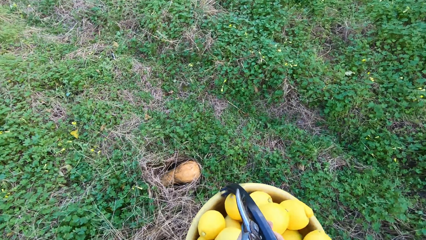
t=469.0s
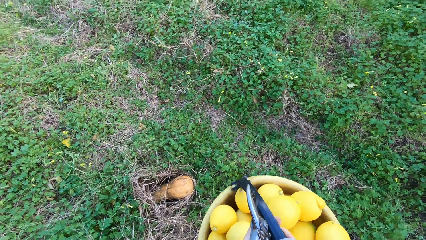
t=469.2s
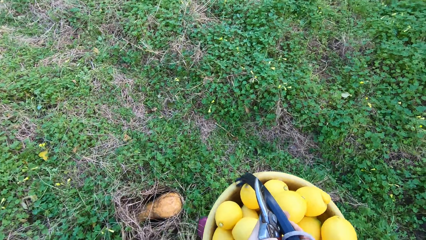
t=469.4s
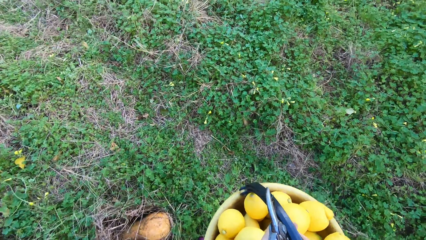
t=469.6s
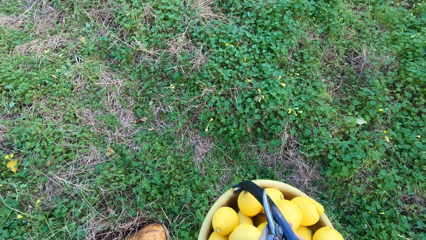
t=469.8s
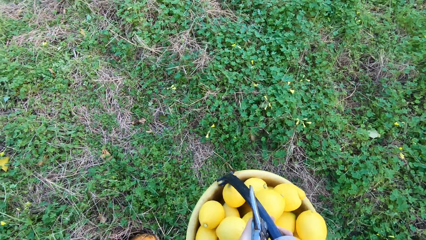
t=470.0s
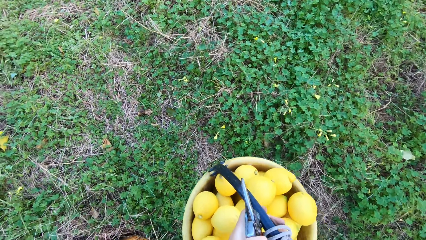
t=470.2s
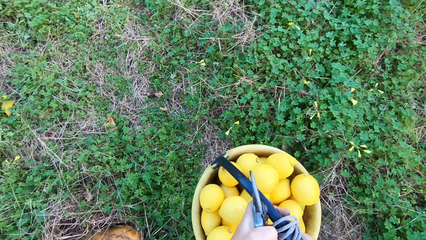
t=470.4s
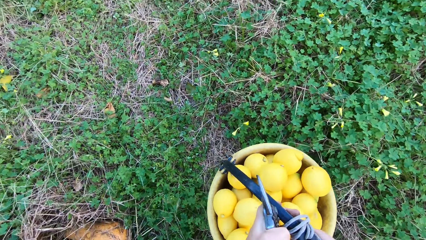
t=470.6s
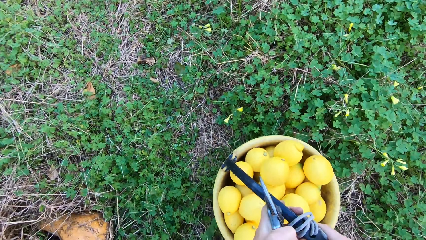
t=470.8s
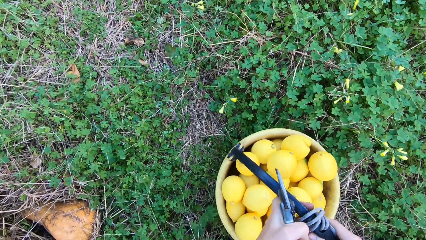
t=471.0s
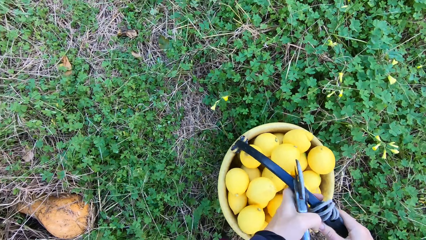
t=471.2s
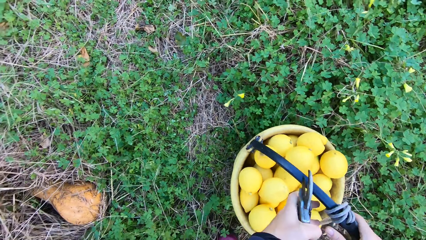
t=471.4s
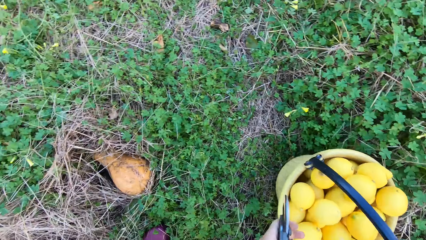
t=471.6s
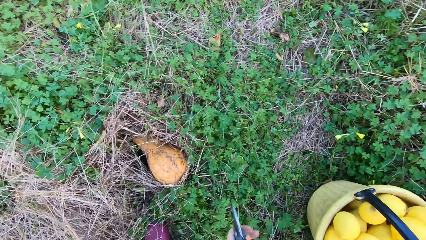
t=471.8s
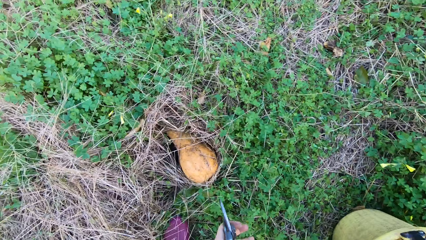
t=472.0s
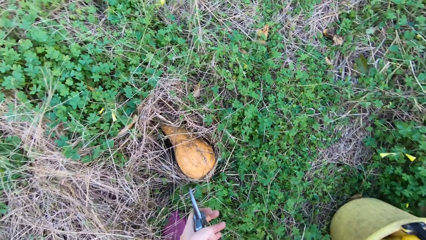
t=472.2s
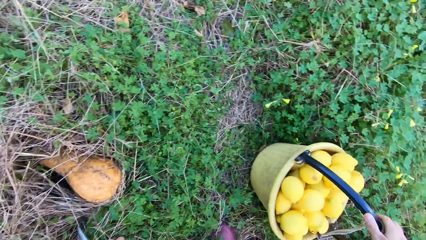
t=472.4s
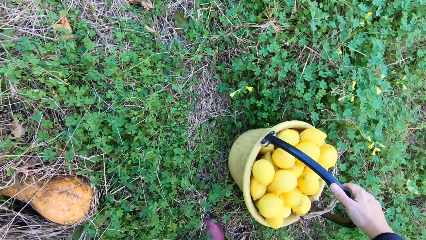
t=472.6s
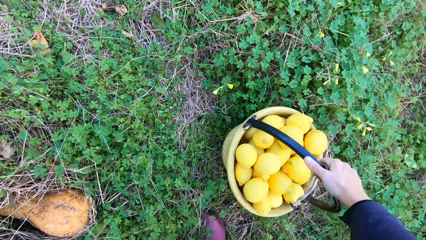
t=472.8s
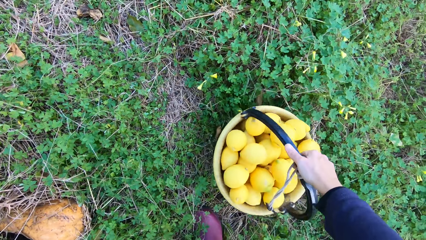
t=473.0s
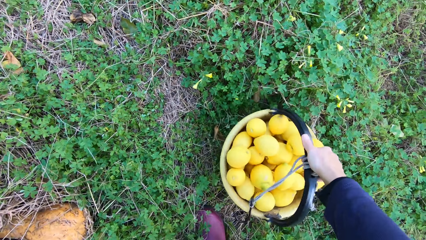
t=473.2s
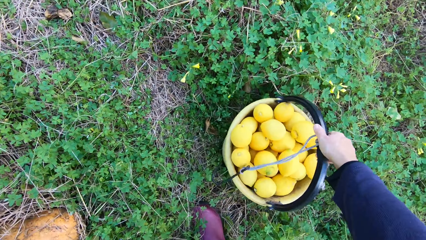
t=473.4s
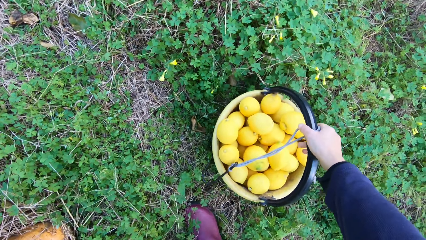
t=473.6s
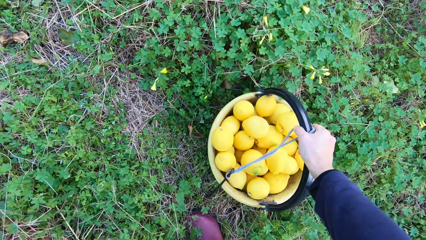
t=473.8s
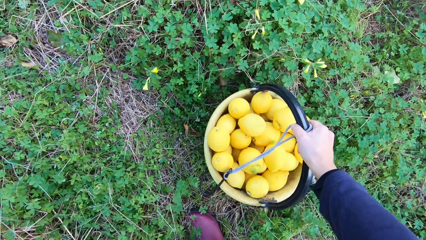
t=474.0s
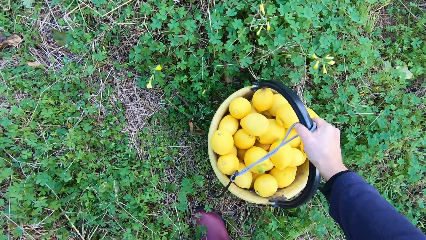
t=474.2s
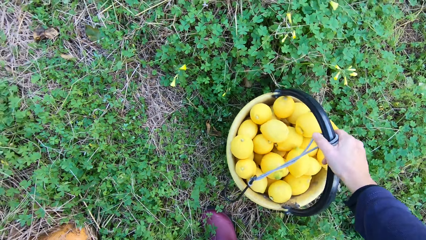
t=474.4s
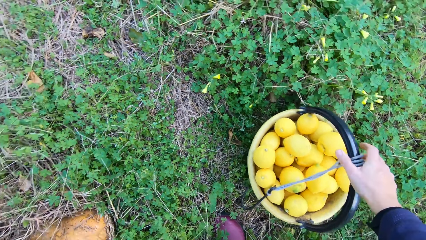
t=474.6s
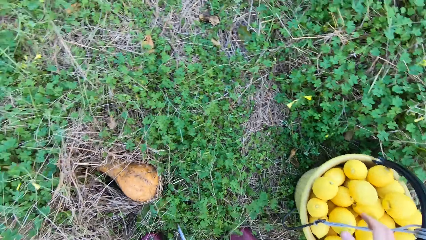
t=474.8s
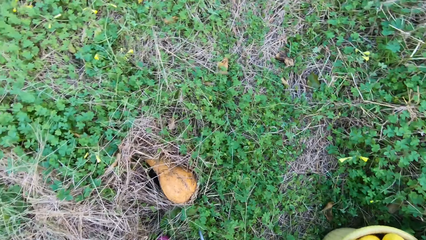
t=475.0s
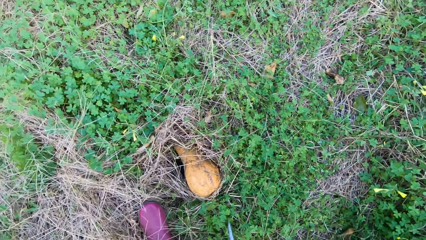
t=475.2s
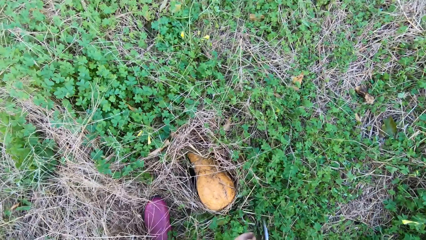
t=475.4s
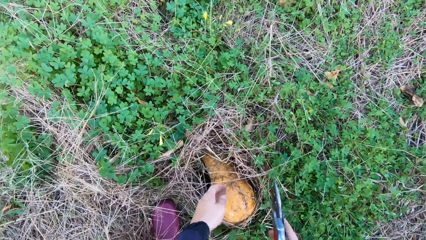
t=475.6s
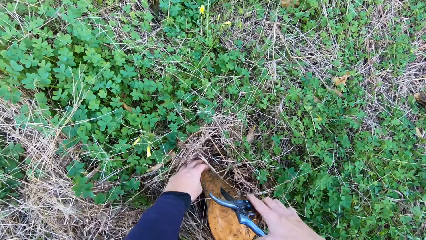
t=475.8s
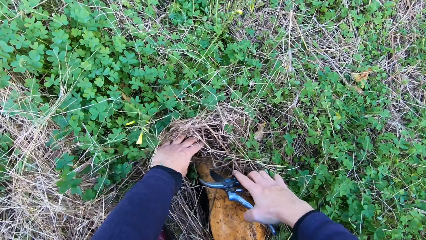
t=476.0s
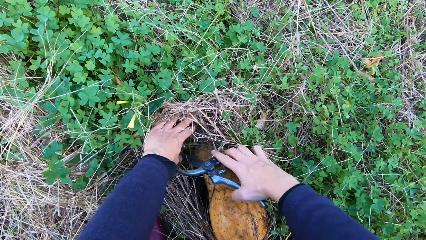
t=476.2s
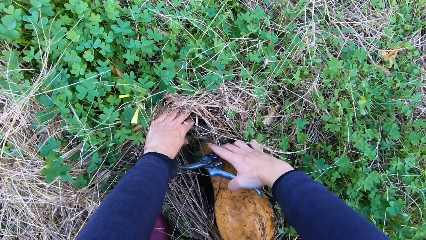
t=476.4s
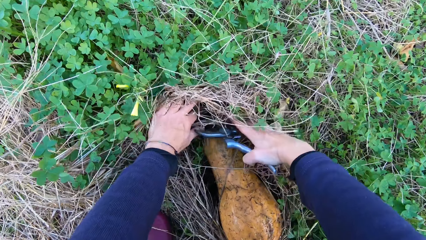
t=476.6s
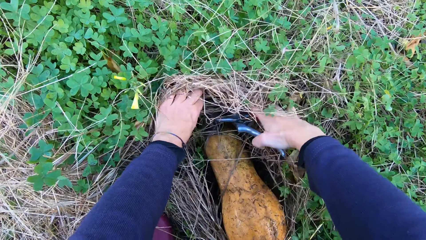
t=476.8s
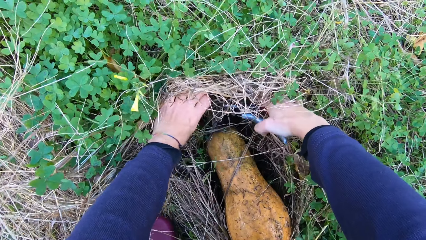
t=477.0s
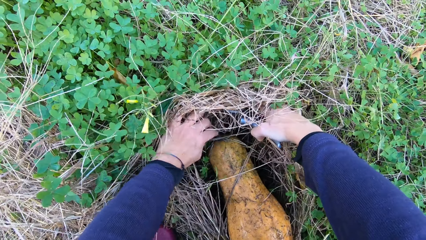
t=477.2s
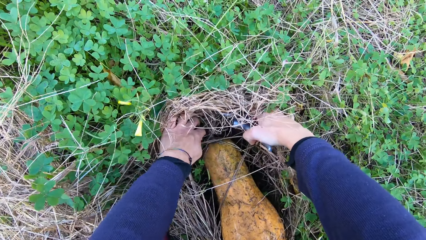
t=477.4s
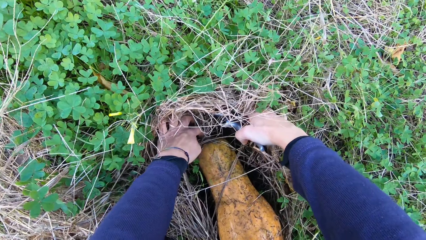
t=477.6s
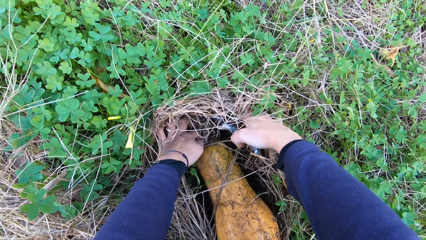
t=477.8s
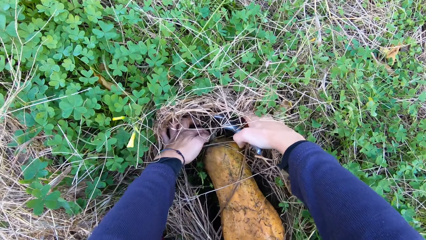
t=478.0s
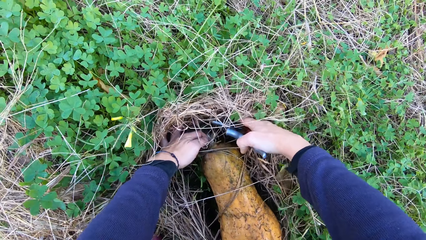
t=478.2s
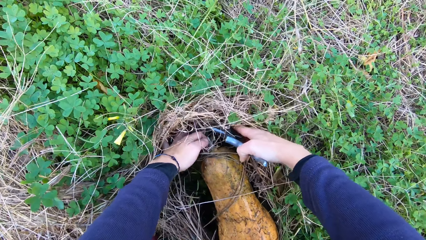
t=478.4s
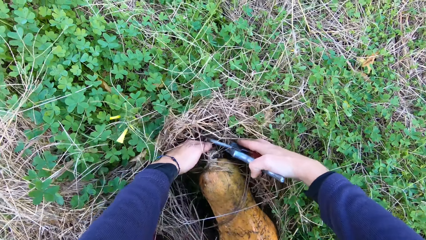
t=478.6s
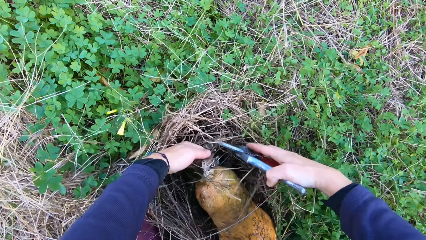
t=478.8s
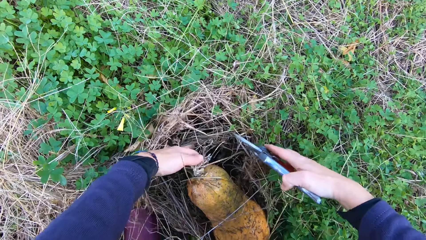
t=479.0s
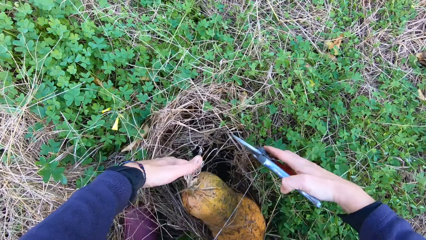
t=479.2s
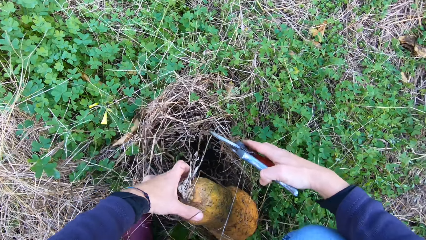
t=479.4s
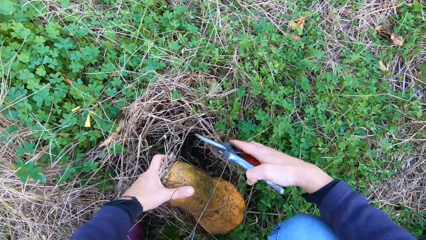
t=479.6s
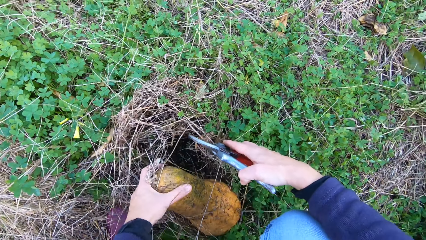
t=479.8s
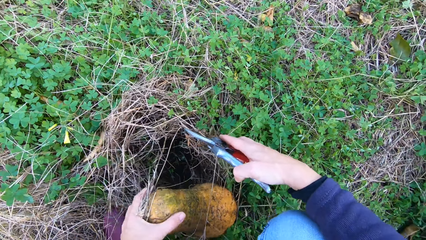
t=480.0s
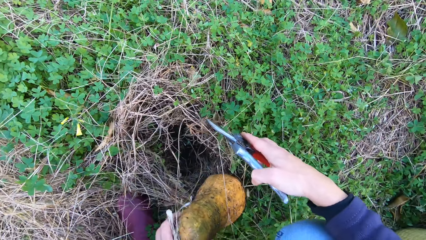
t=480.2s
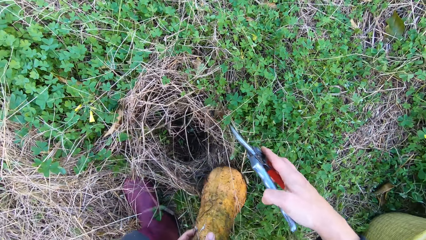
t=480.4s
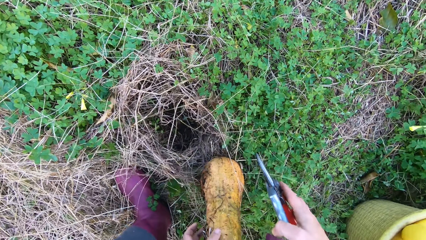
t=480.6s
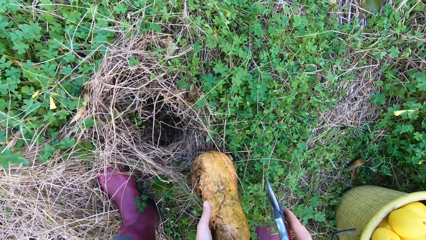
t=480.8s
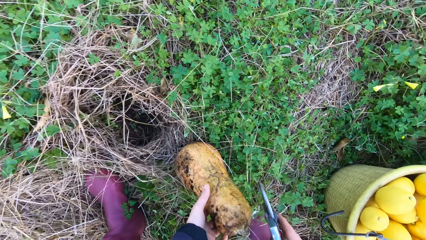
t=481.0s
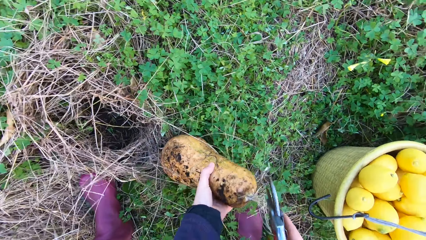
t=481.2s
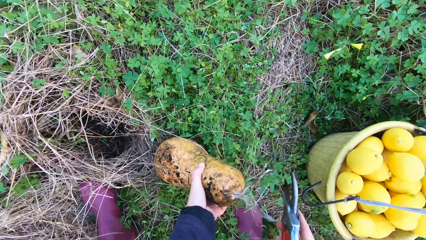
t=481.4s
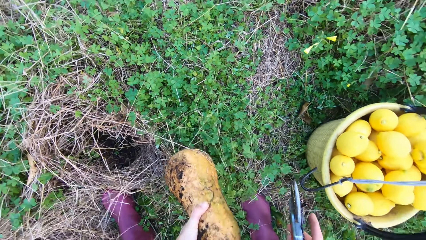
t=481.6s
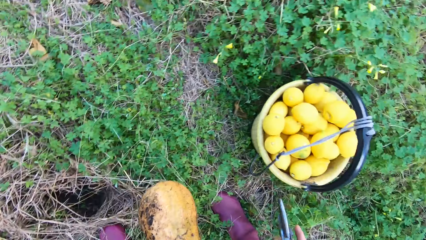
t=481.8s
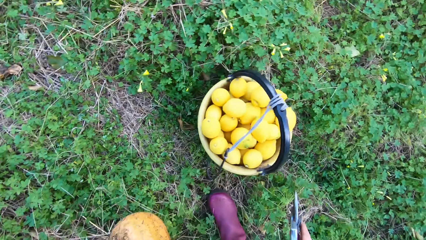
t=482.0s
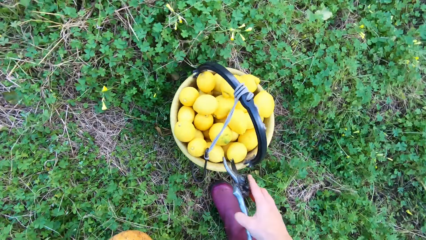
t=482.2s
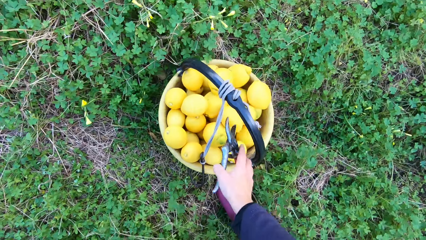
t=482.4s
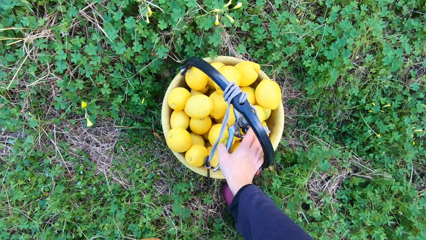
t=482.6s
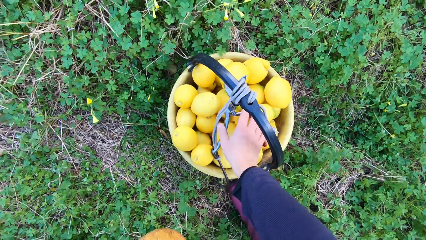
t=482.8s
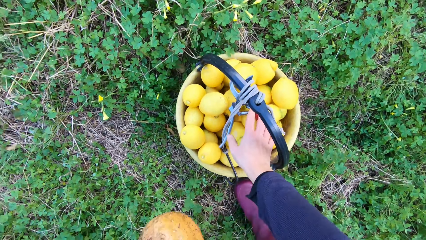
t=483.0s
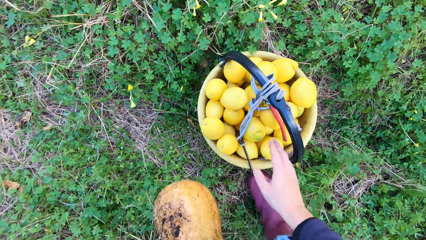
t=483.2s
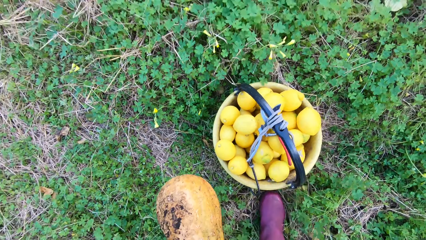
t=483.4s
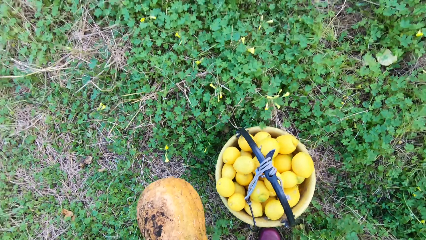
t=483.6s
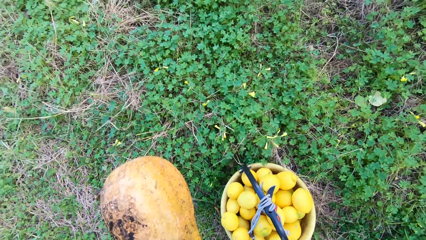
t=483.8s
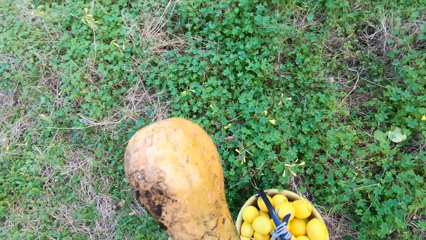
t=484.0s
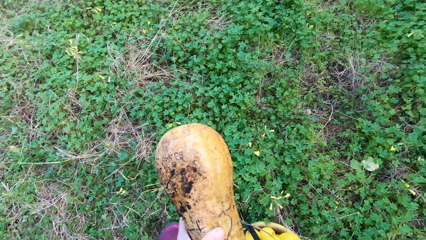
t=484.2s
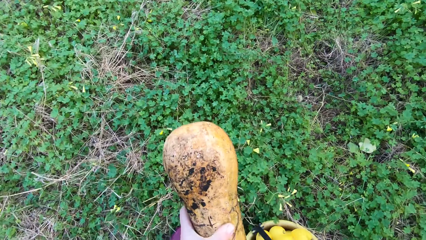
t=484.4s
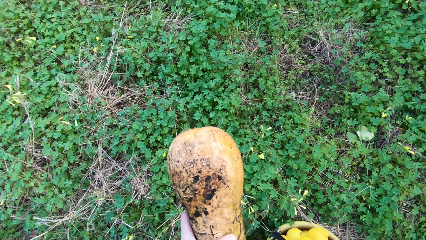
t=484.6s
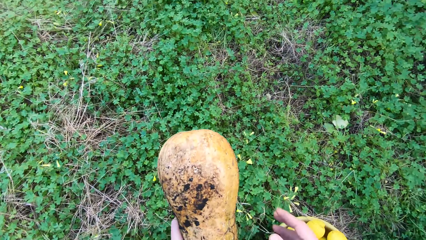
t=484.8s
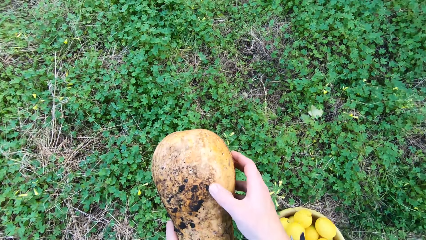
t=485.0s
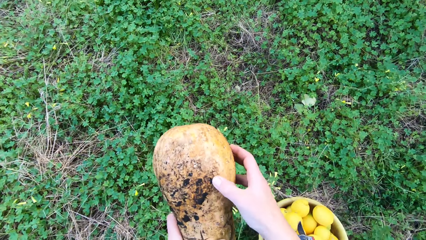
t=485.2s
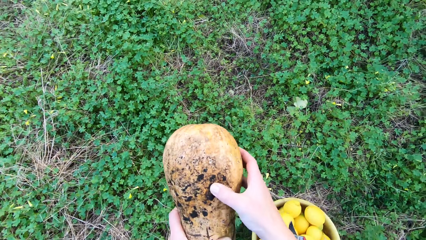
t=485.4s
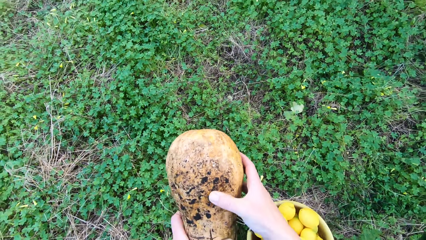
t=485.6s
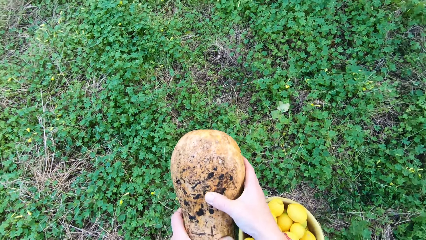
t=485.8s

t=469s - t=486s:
The camera wearer puts the bucket on the floor. They push grass. They lift a butternut squash. They harvest the melon. They put the plier or pruning shears on the lemons in the bucket. They carry the melon up.
